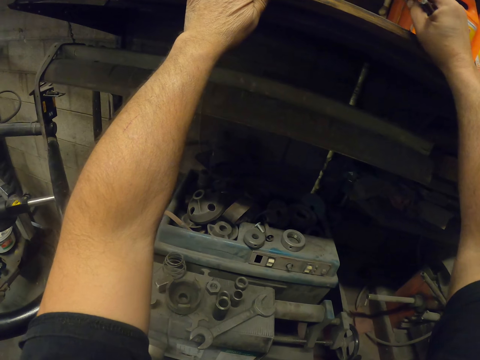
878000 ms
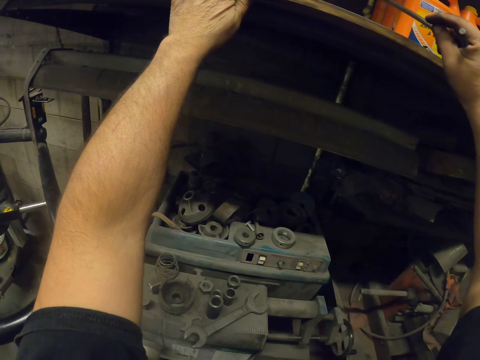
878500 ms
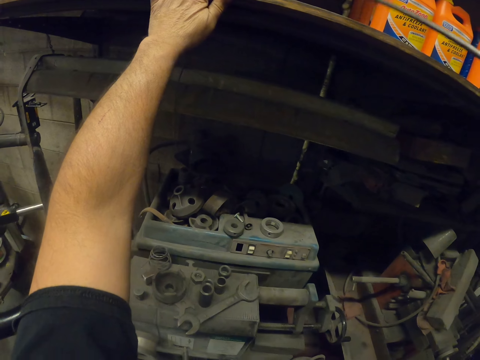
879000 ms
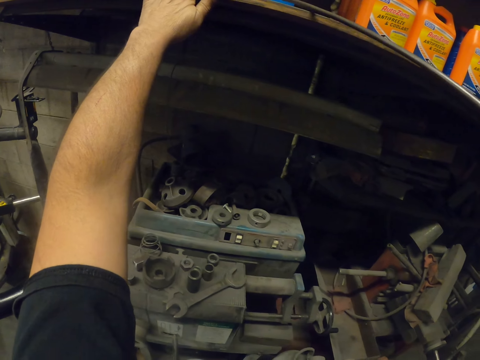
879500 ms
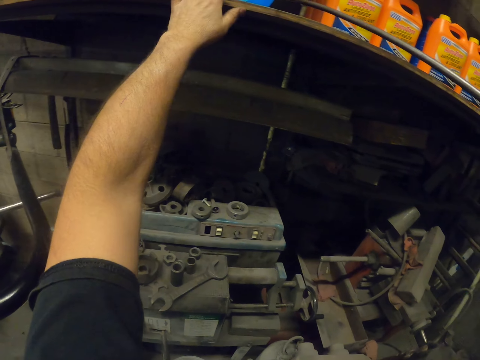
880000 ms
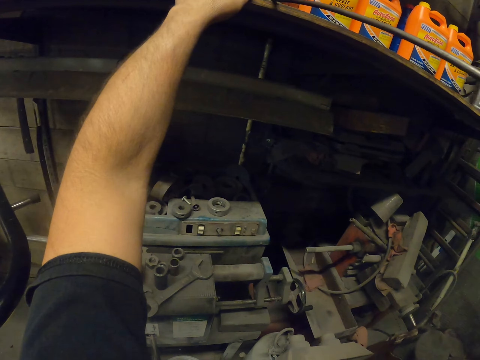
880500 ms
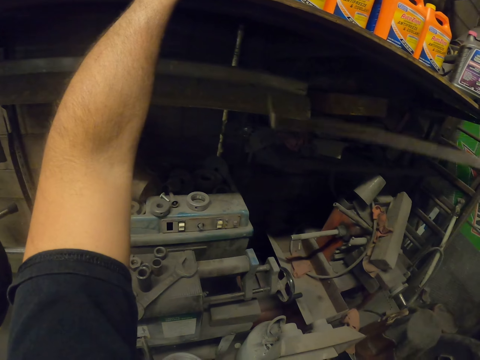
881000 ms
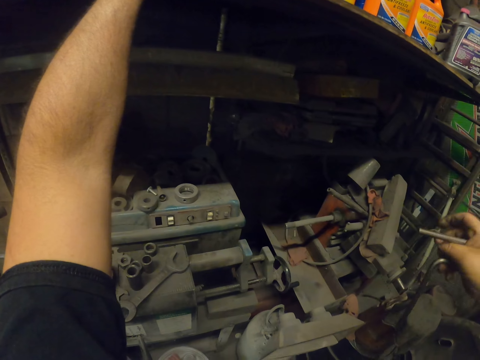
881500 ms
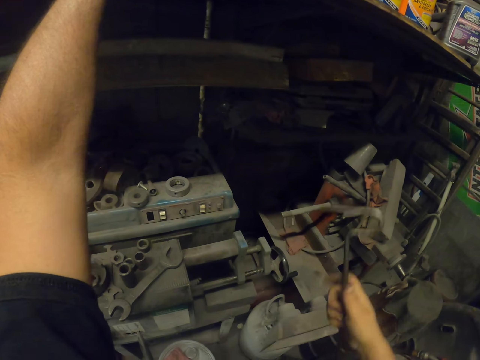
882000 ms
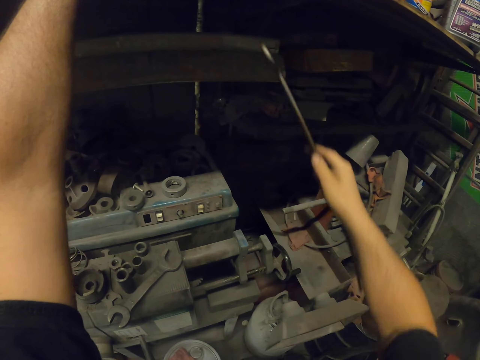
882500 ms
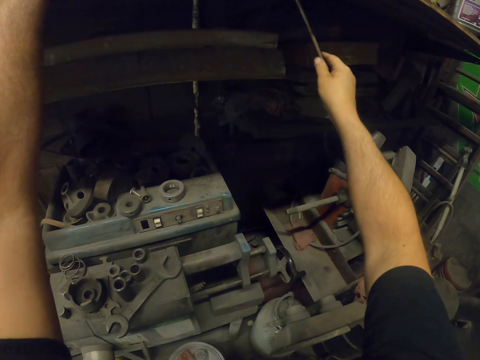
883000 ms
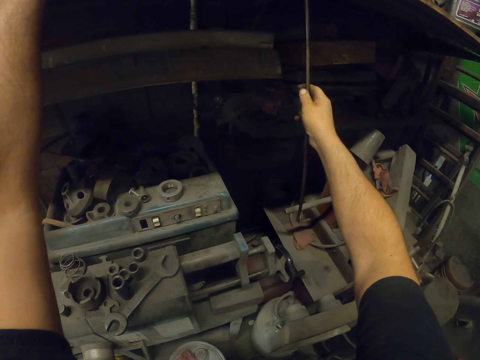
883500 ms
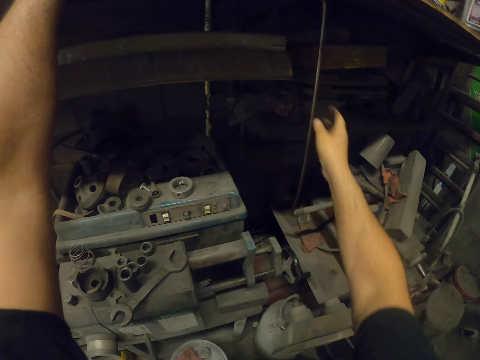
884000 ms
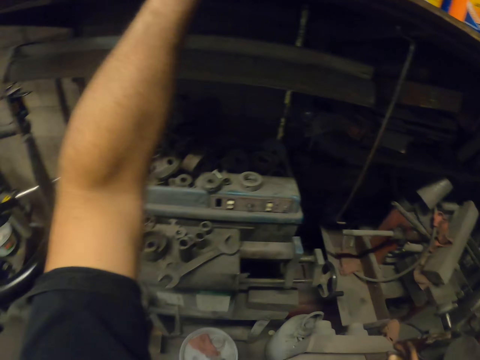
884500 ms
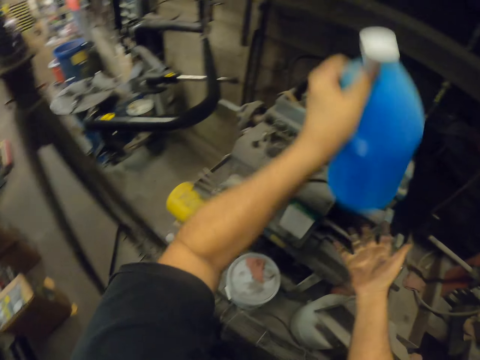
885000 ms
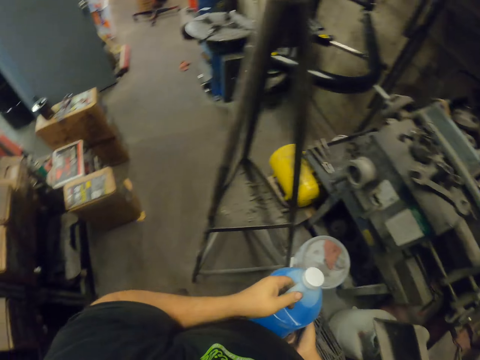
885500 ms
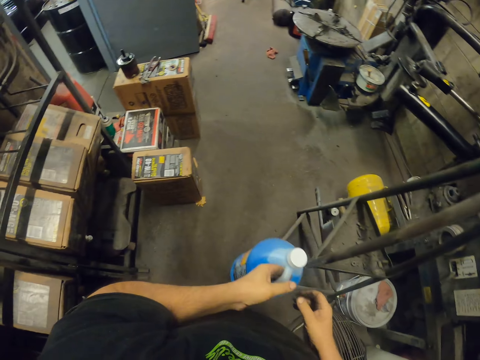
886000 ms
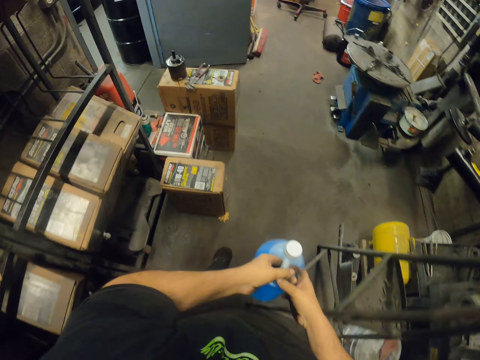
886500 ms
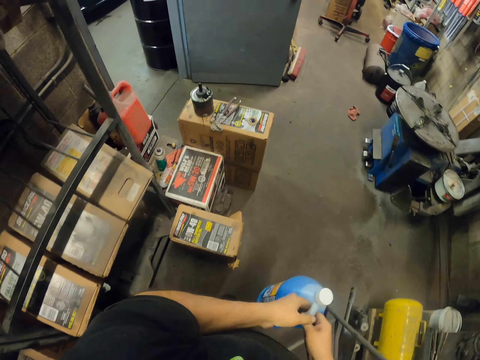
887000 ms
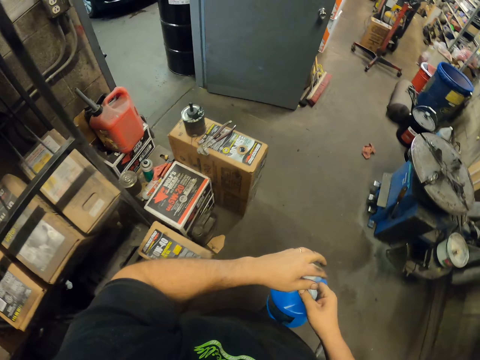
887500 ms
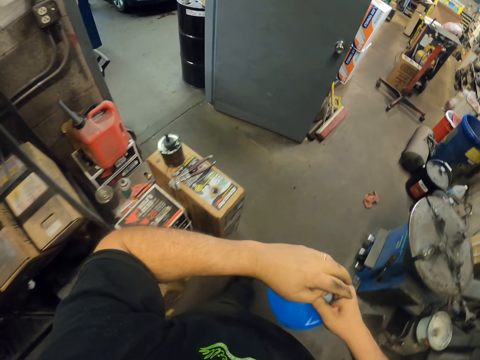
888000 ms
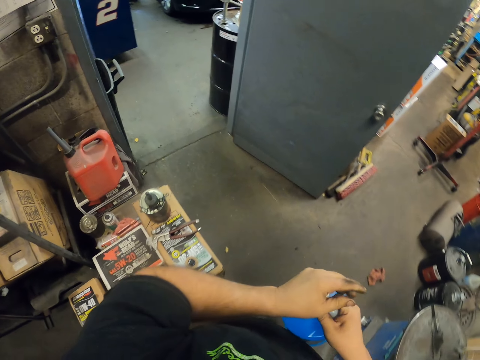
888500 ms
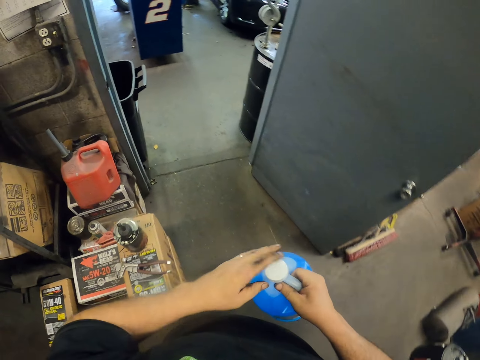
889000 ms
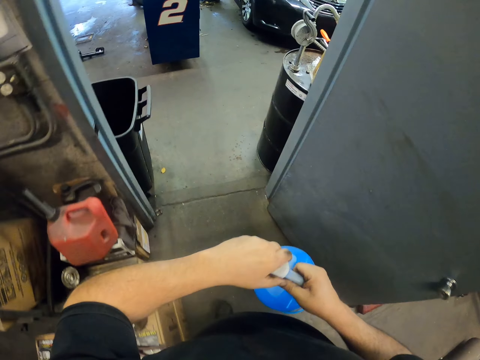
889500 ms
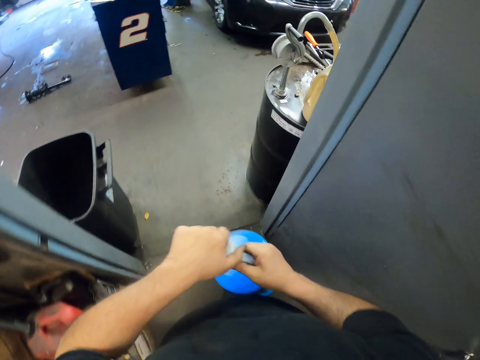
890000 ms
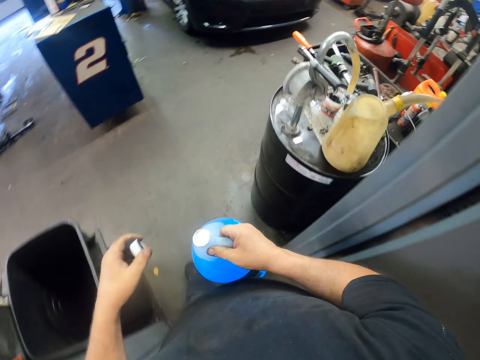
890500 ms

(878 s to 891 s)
The camera wearer hangs the metal stick. They take a bottle can or bottle, hold the bottle, walk in the garage, and open the bottle.

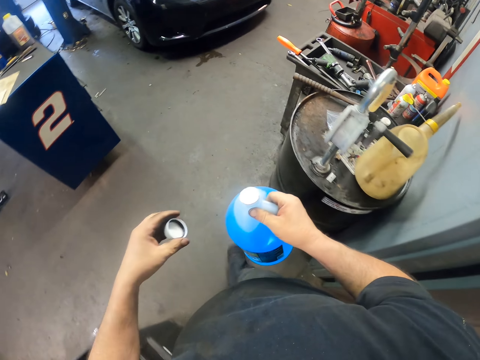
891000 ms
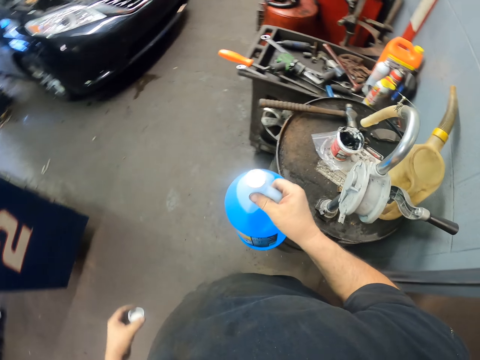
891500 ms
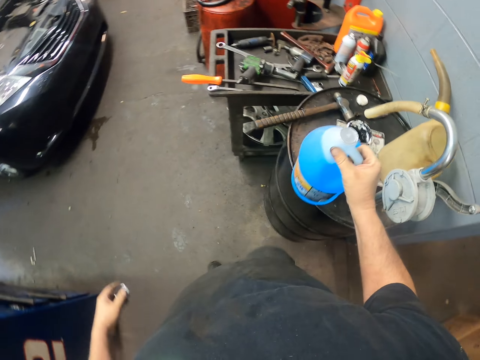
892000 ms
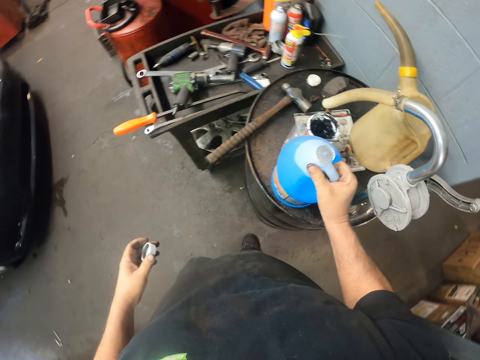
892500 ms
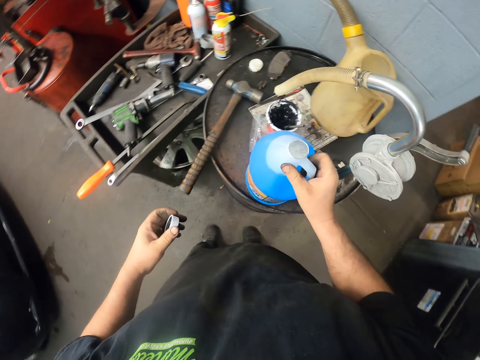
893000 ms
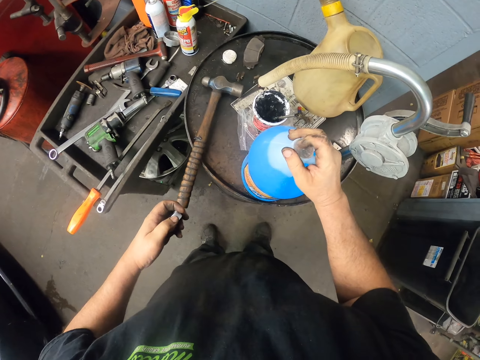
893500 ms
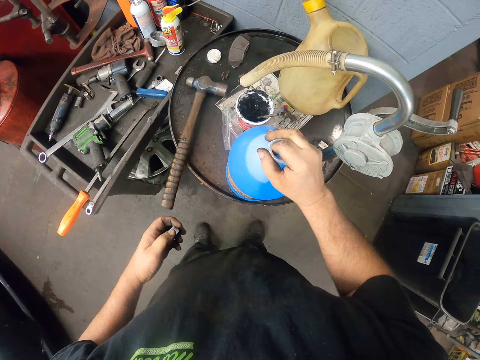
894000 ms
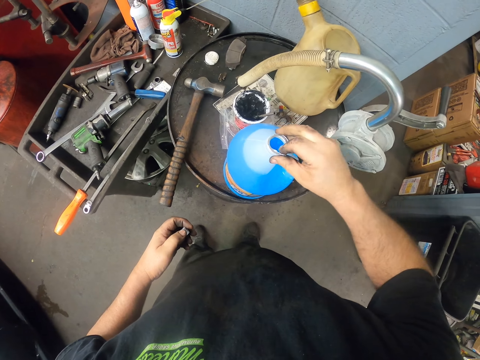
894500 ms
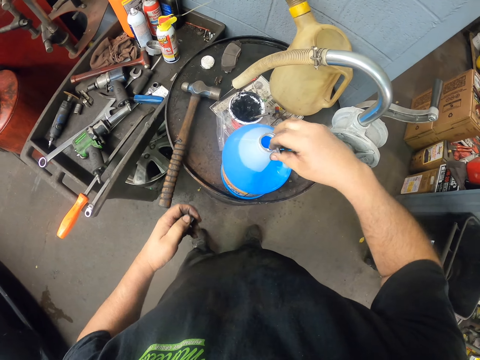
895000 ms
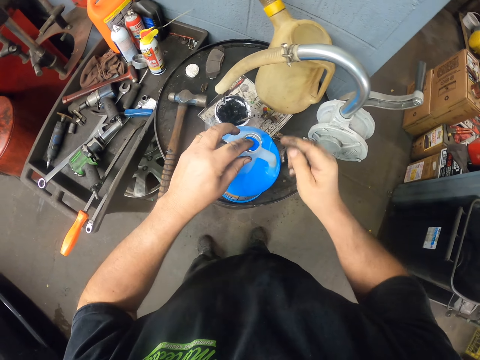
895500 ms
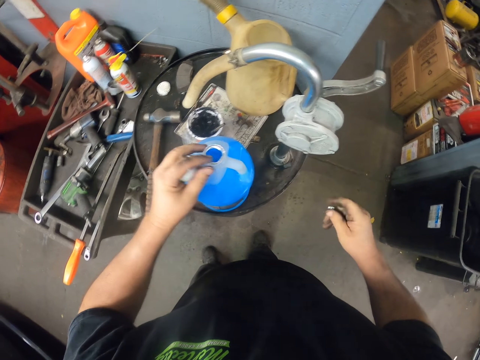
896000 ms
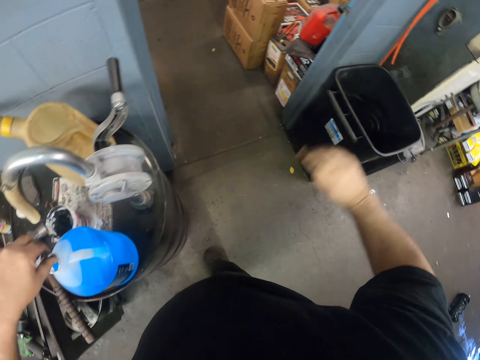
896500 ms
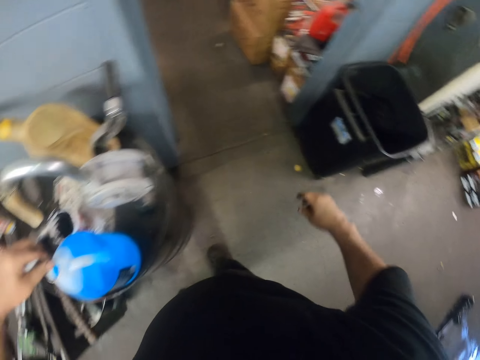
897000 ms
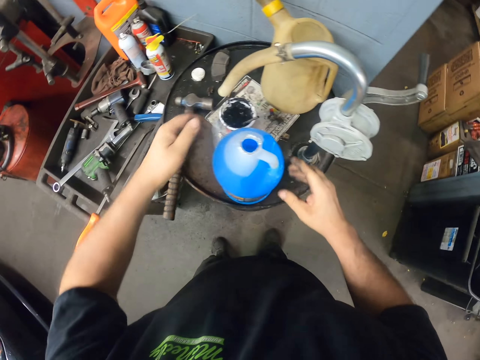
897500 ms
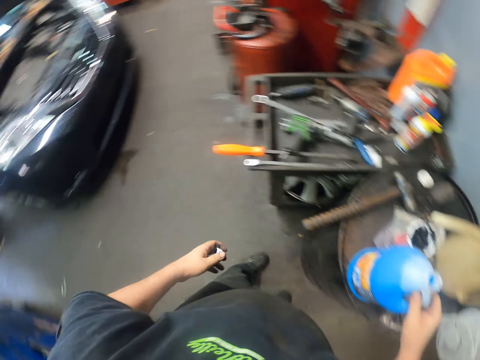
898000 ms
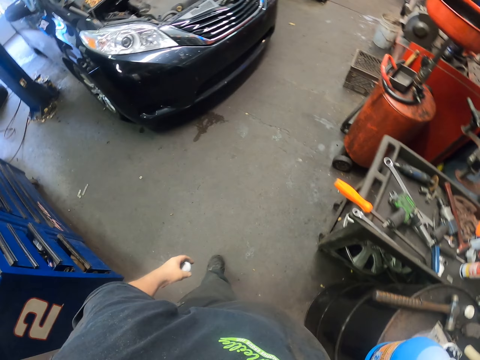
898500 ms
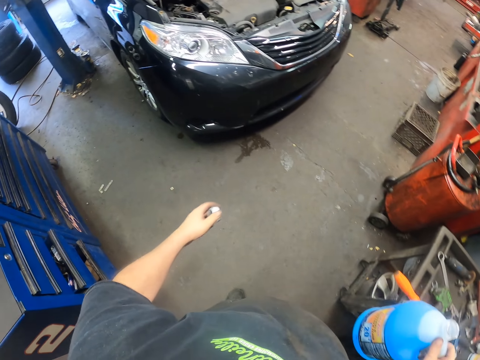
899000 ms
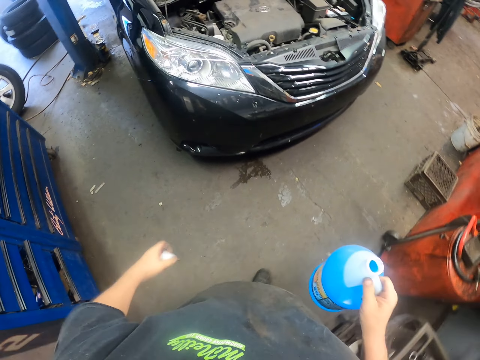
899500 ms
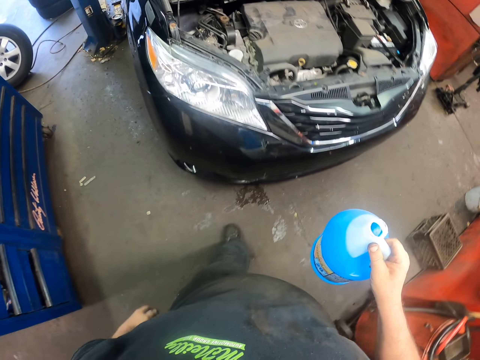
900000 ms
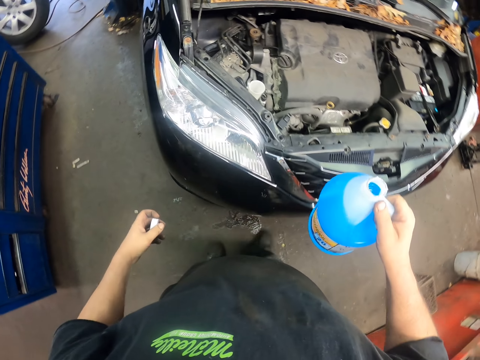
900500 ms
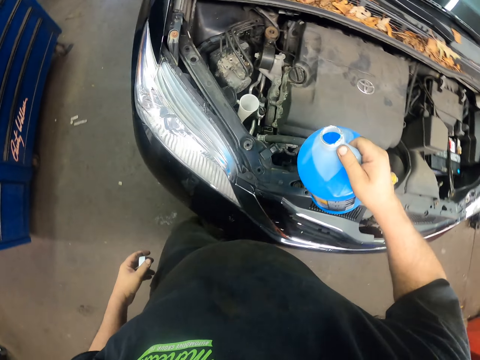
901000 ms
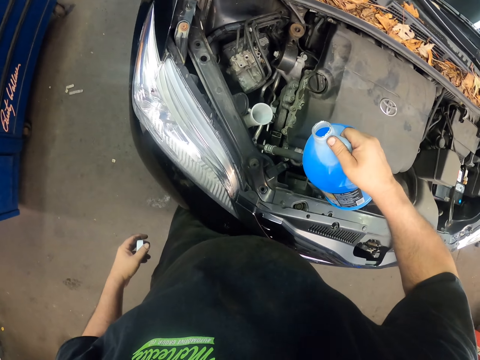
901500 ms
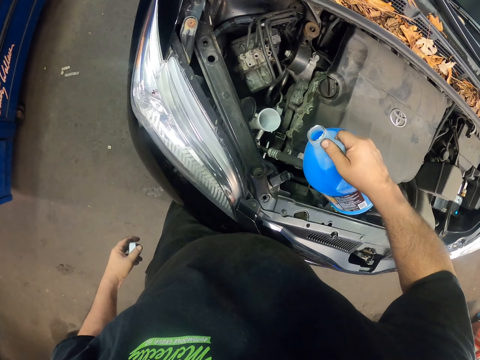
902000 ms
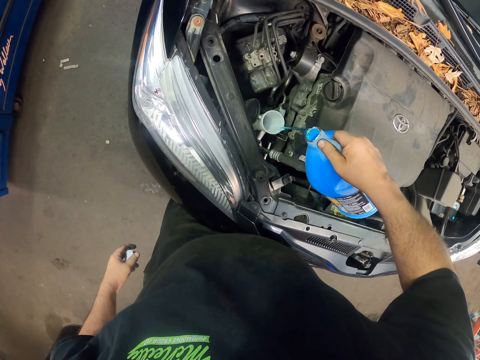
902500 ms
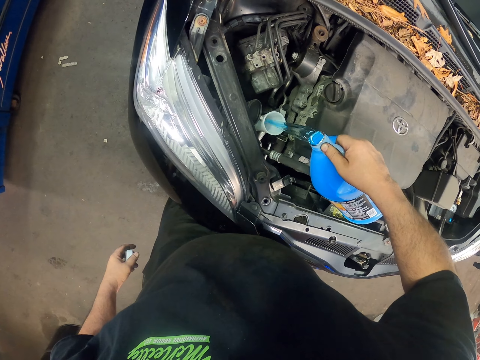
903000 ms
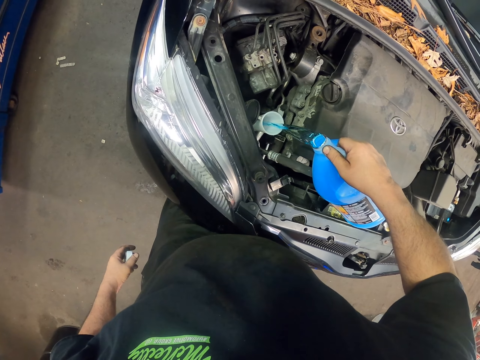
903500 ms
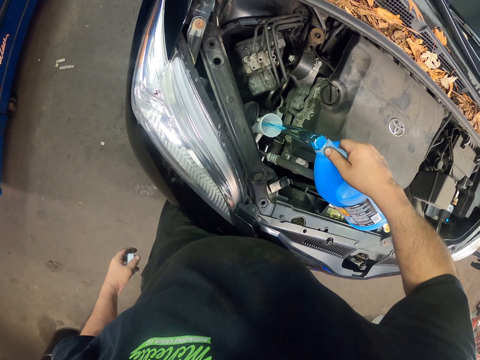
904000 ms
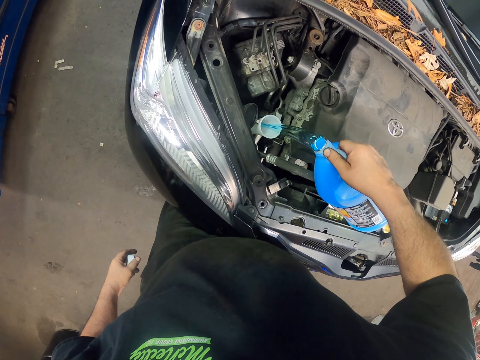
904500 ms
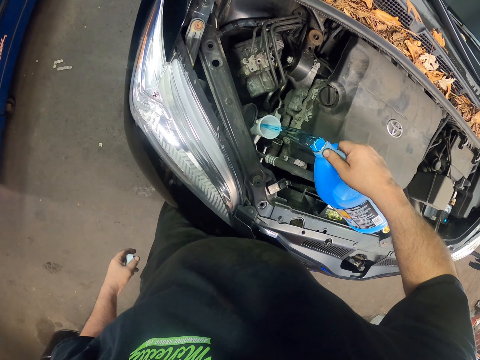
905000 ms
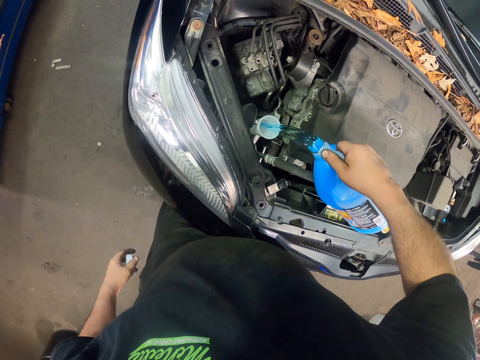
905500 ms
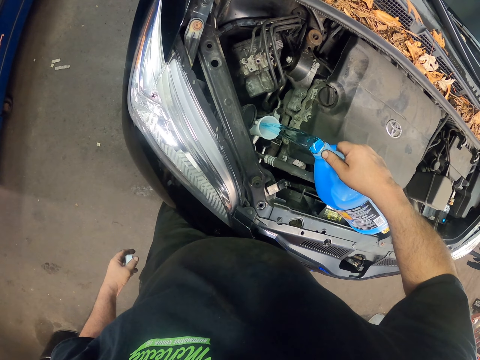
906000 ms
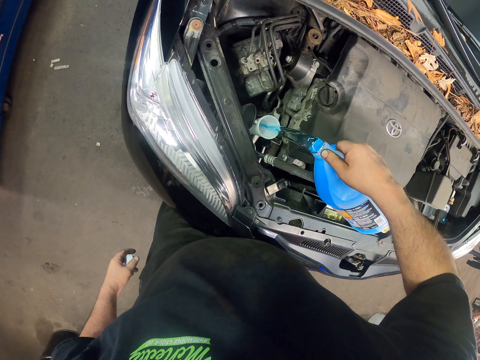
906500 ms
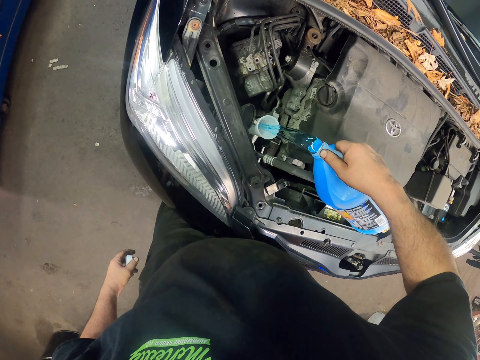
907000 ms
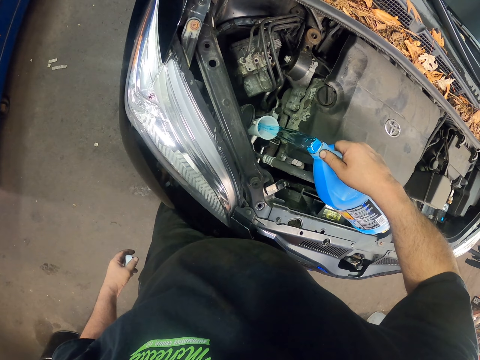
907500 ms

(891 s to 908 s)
The camera wearer places the bottle on the drum. They open the bottle, remove a paper on the bottle can, throw the paper in the dustbin, and walk towards the car. They pour windshield washer fluid in the car.
